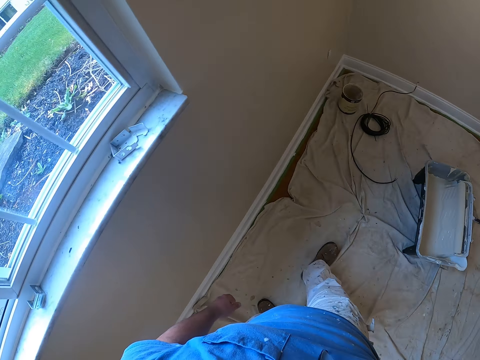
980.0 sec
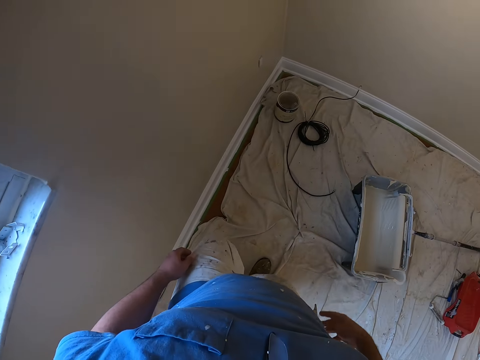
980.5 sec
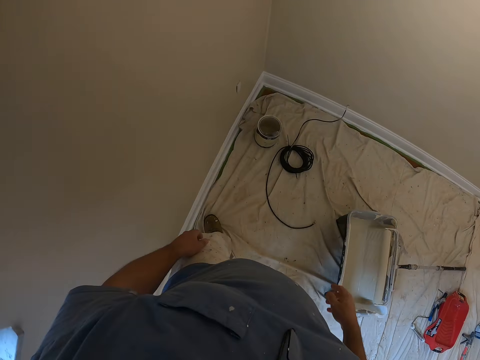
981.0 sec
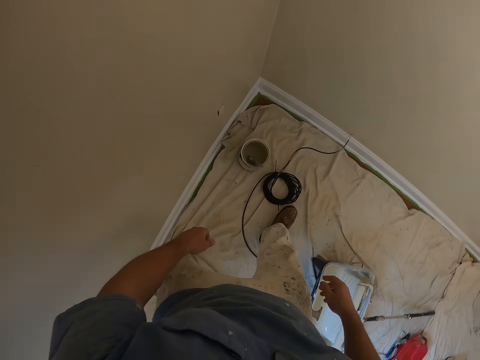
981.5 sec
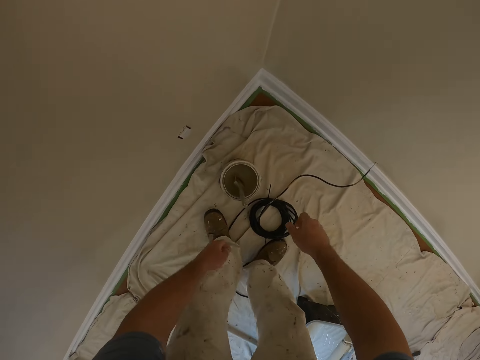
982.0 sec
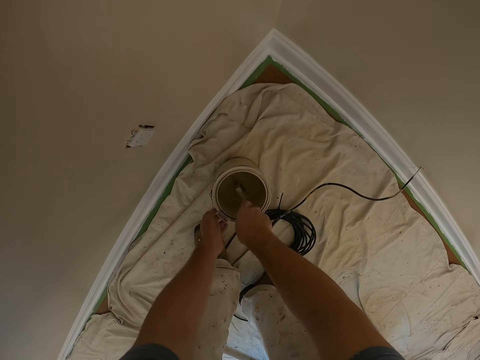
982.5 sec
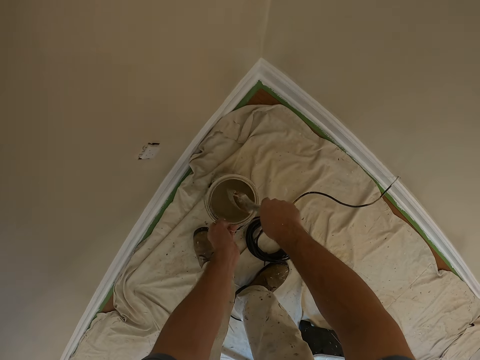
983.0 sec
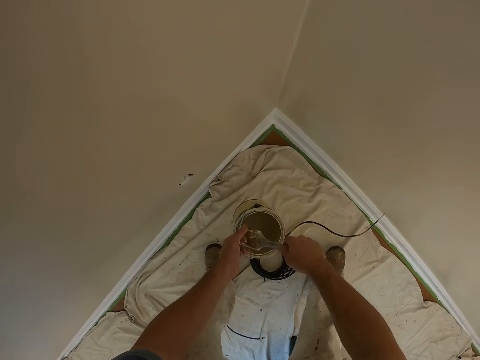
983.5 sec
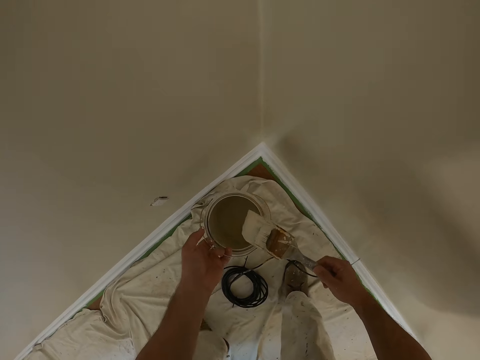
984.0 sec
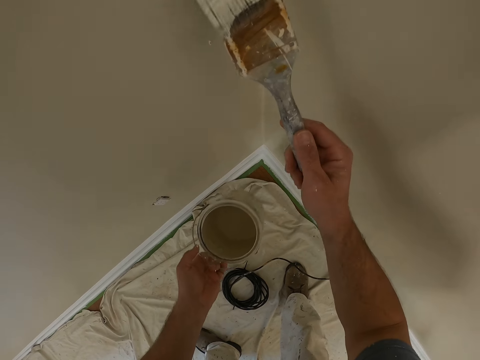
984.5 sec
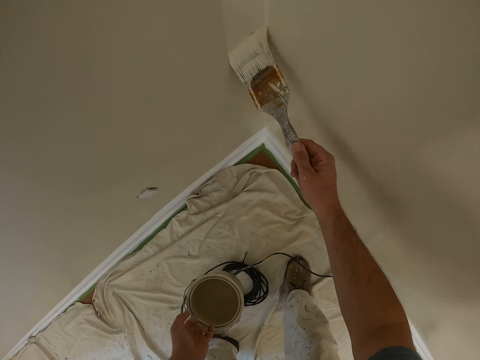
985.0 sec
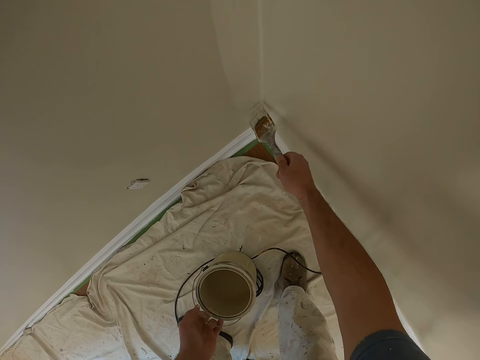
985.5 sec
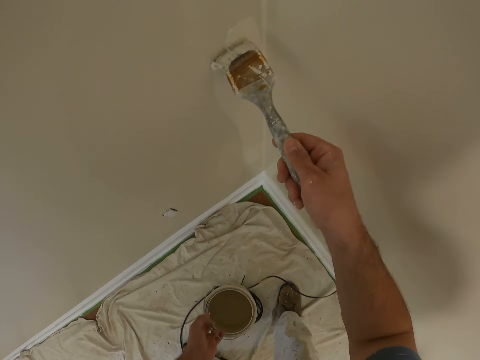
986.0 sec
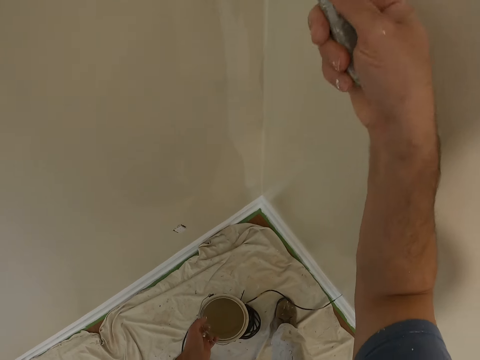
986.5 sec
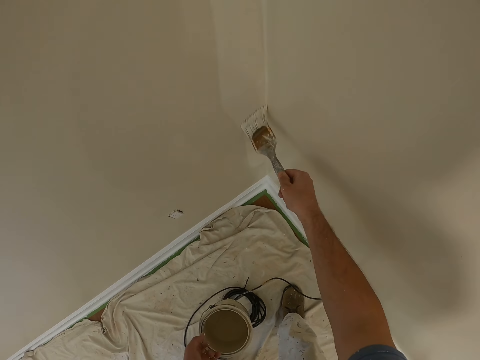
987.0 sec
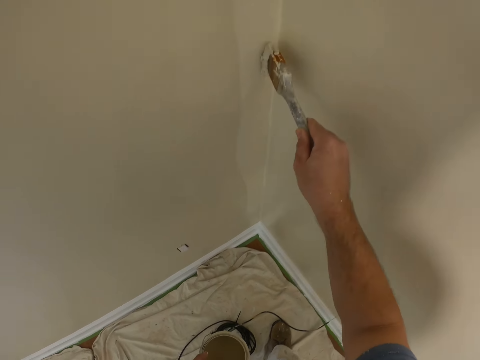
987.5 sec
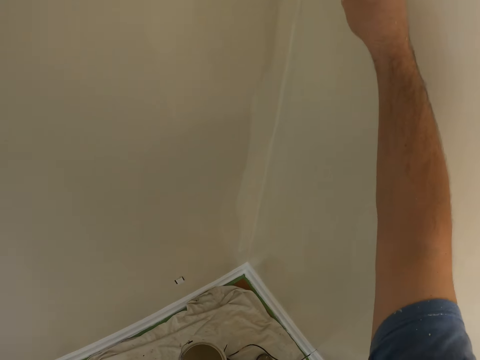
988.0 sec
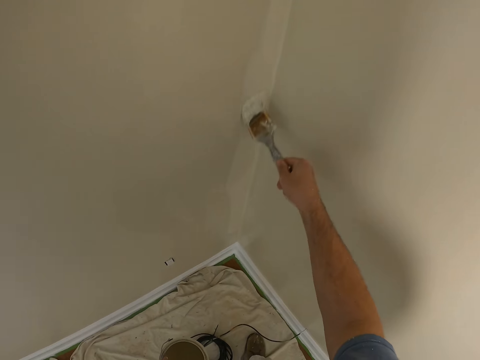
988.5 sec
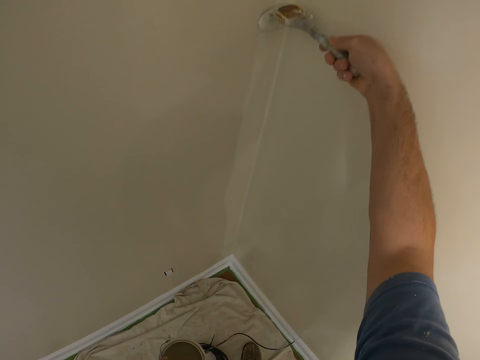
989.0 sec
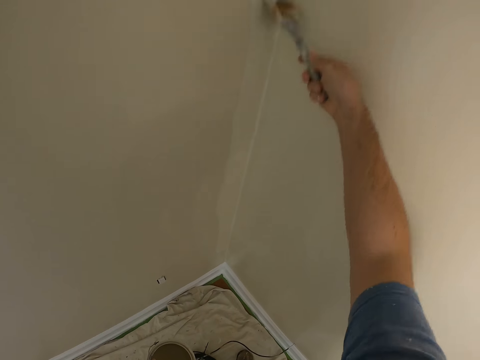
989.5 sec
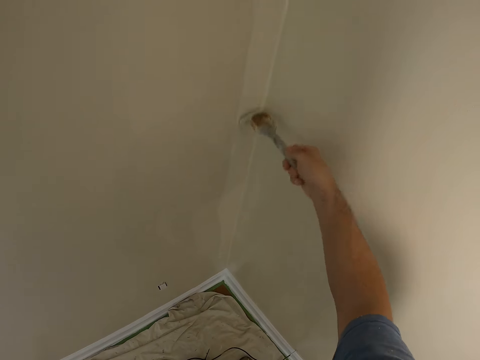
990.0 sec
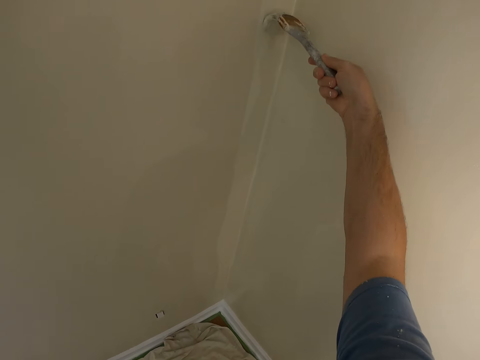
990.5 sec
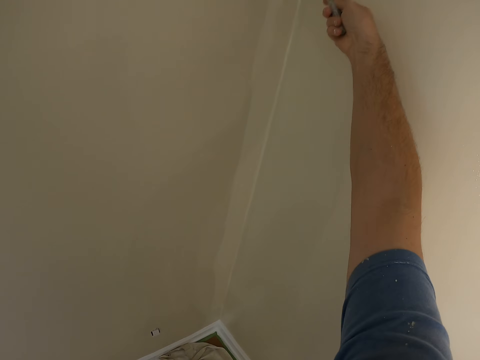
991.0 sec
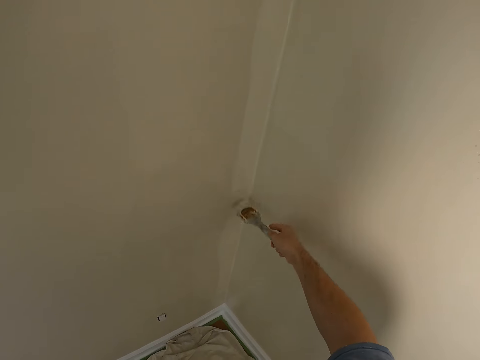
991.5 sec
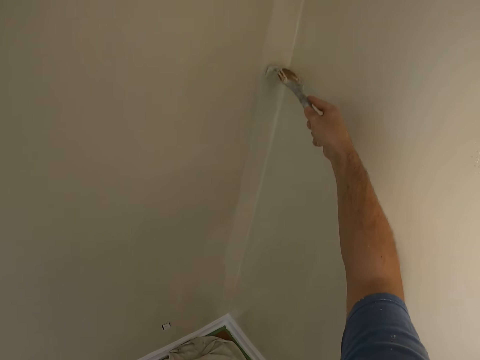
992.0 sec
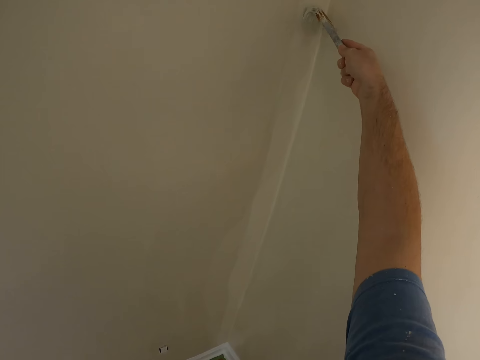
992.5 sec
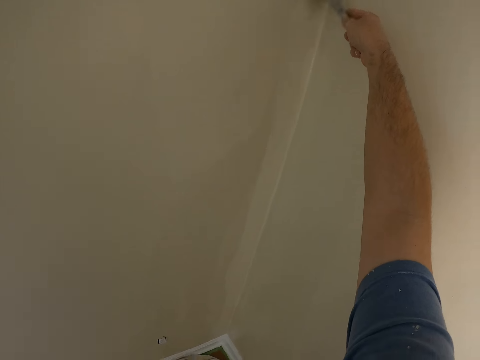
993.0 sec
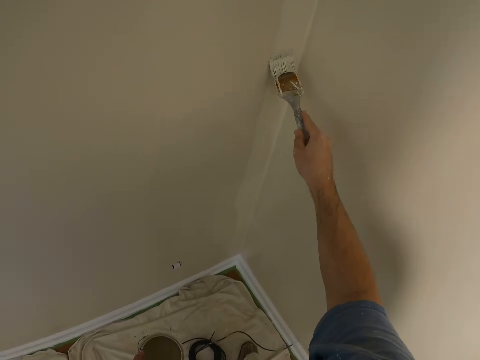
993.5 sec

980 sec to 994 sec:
The camera wearer presses his phone in the room. They walk towards a paint bucket. They lift the paint can or bucket. They pick up the paint brush. They dip the paint brush into the paint bucket. They remove the paint brush from the paint can. They lift the paint brush from the paint can's edge. They rest the paint brush at the edge of the paint can. They paint the wall in the house with the paint brush.

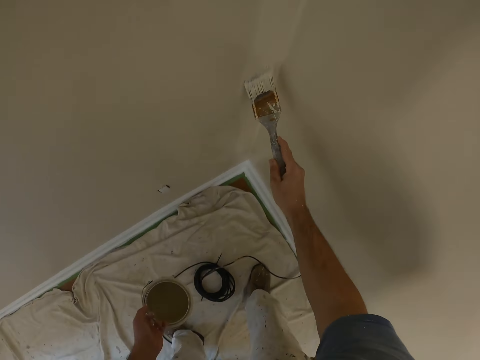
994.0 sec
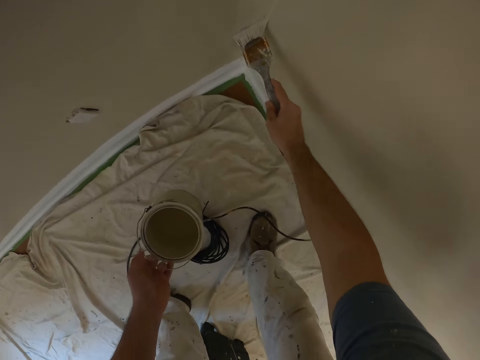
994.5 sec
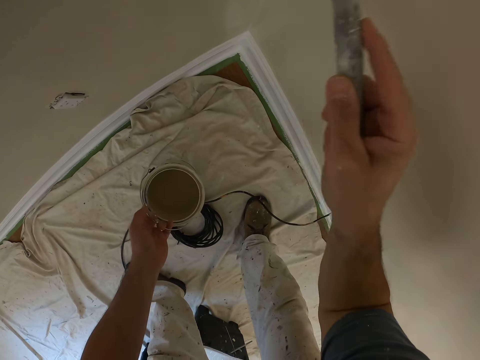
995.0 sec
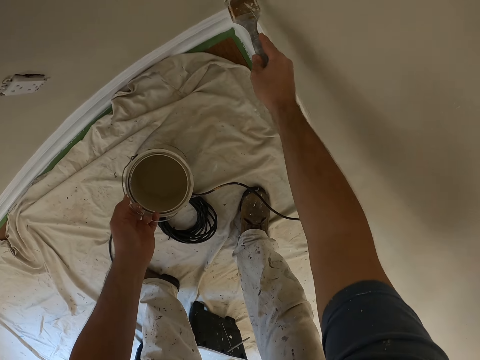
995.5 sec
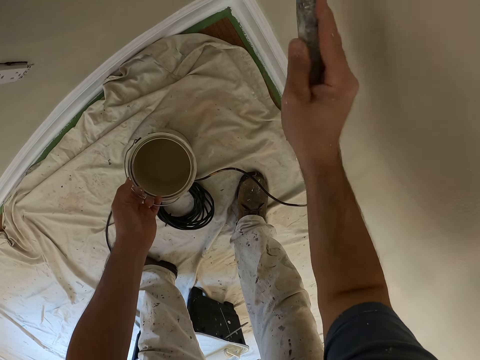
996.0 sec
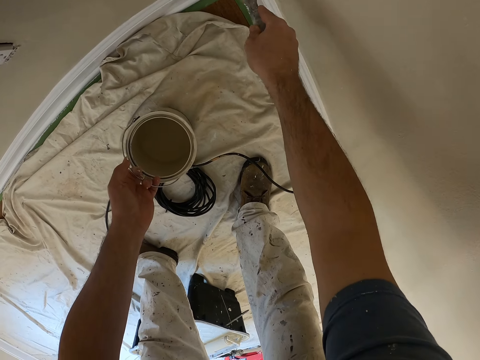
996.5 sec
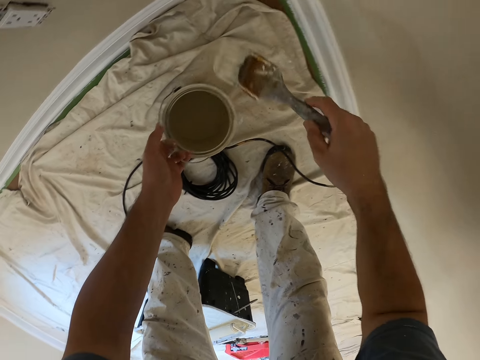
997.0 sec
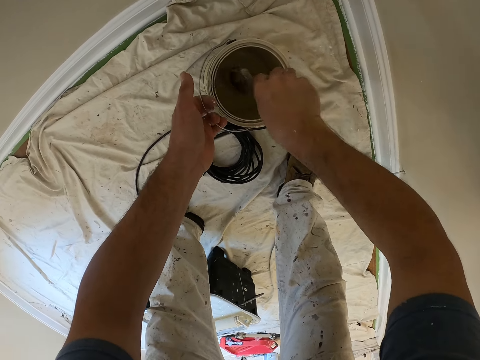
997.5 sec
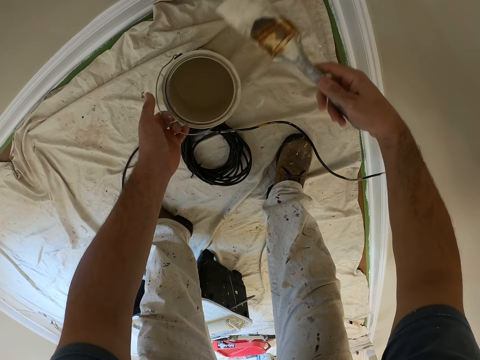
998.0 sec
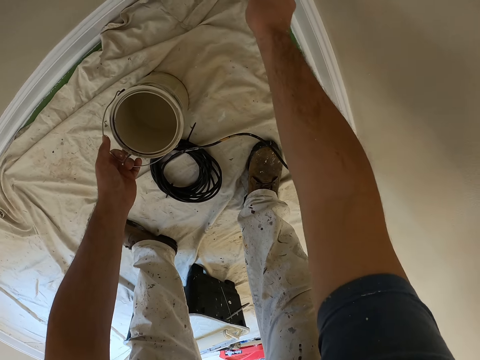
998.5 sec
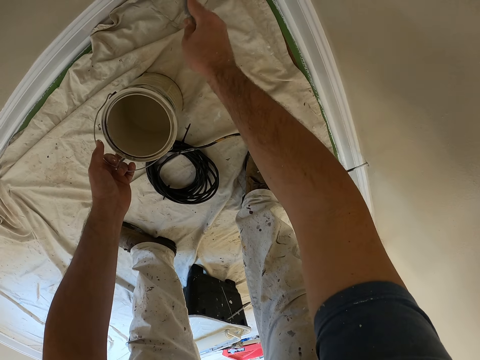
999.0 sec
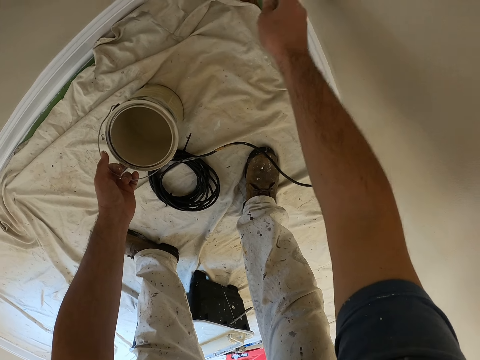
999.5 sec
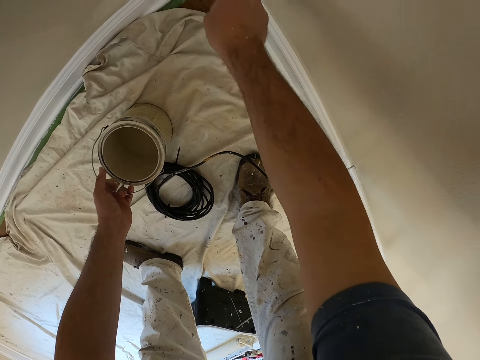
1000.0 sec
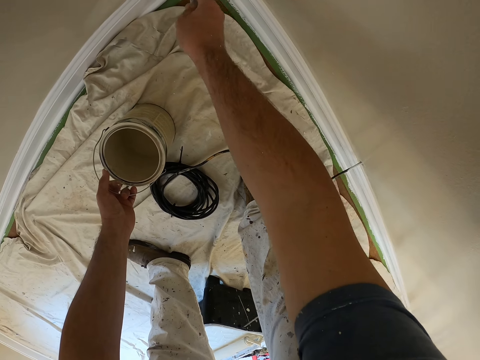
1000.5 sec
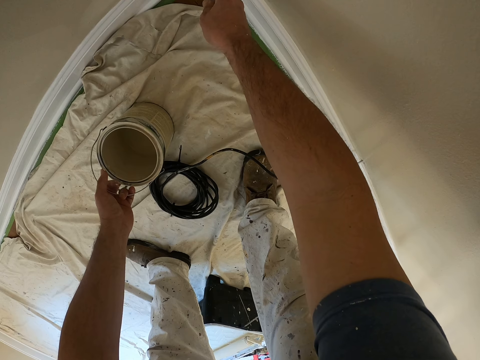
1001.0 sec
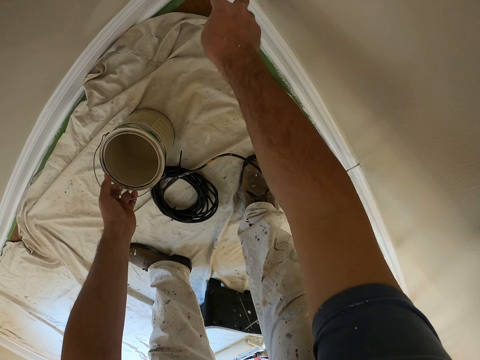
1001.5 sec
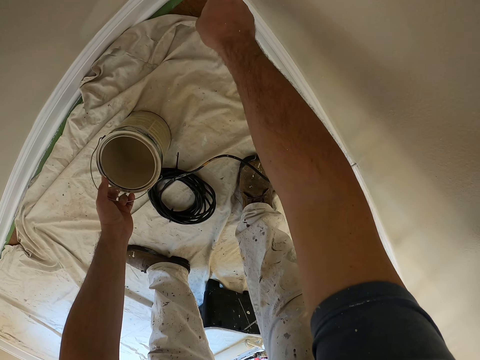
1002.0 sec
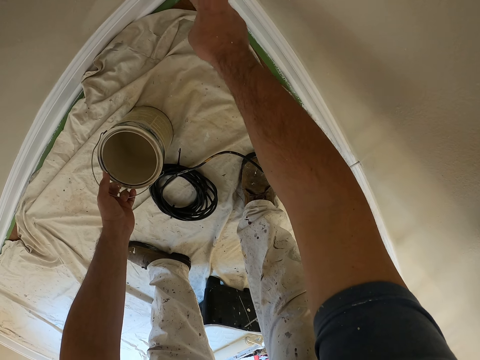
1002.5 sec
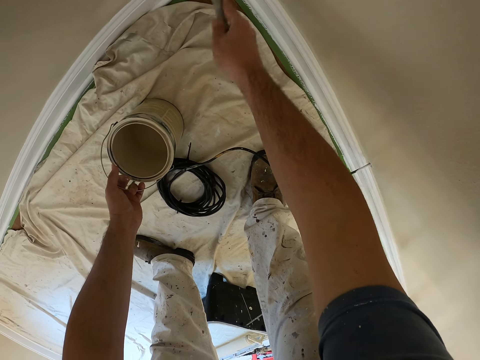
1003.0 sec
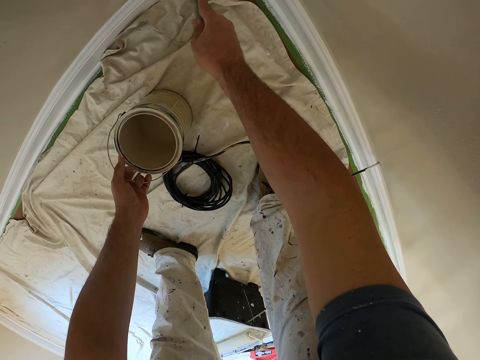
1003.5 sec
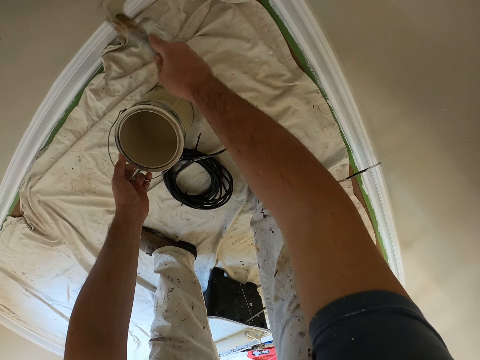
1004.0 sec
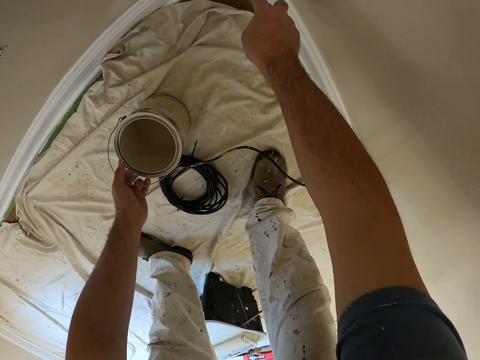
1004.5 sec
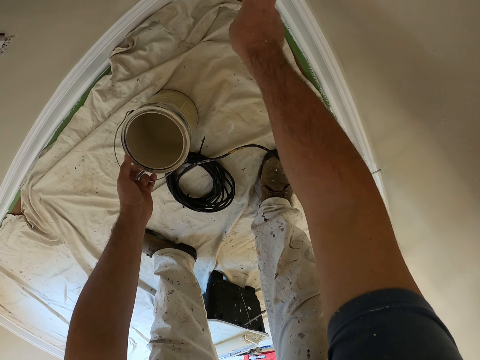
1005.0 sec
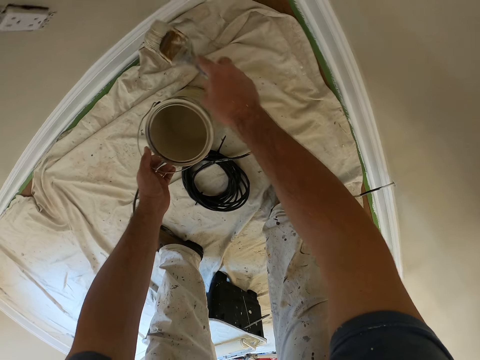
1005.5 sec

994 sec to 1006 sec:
The camera wearer stops the paint application. They dip the paint brush into the paint can. They remove the paint brush from the paint can. They paint the wall in the house with the paint brush. They place the paint can on the floor.
